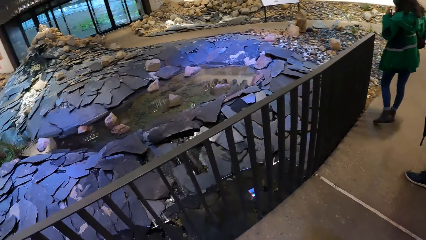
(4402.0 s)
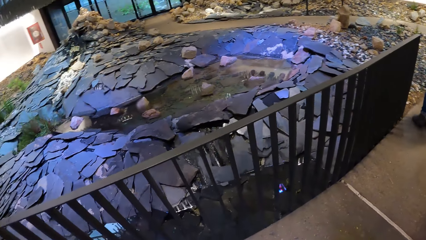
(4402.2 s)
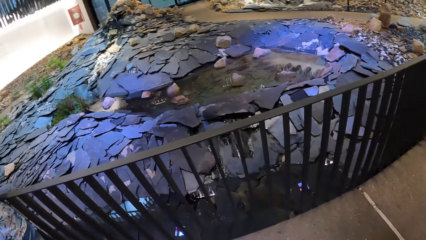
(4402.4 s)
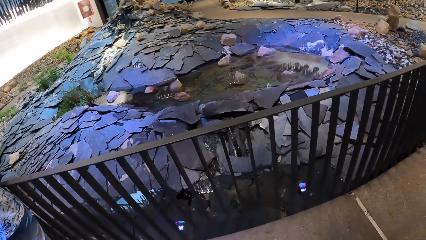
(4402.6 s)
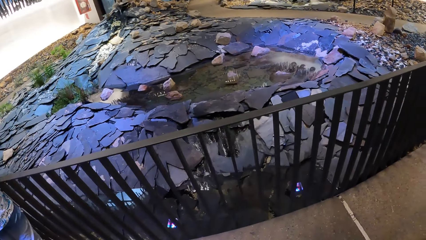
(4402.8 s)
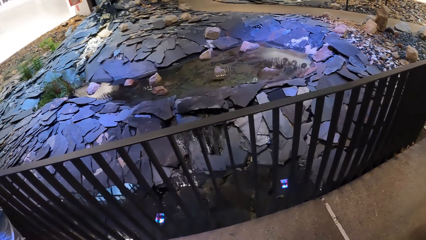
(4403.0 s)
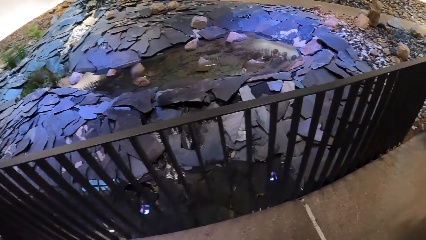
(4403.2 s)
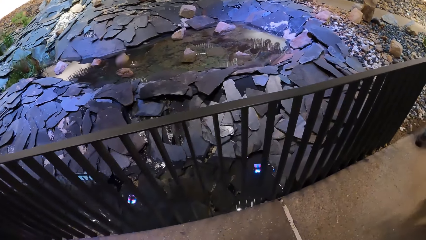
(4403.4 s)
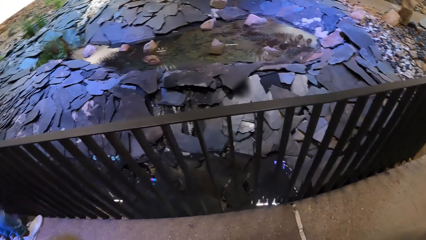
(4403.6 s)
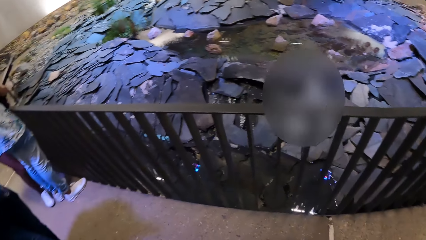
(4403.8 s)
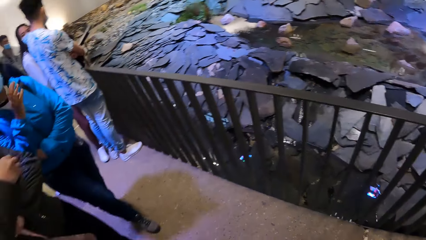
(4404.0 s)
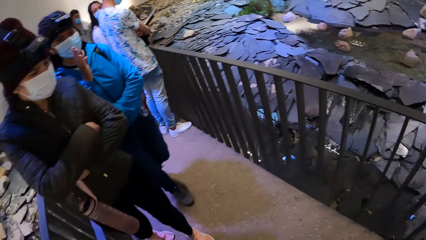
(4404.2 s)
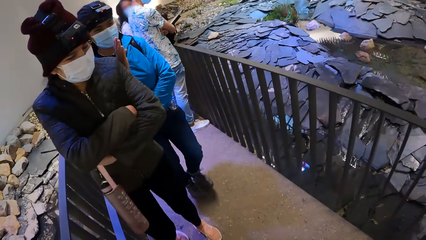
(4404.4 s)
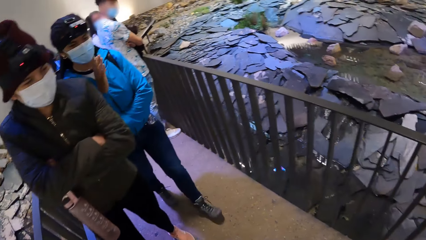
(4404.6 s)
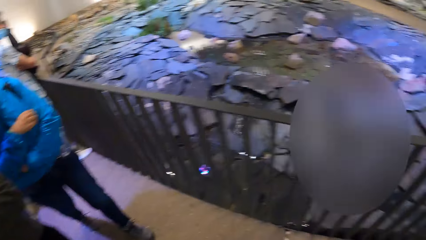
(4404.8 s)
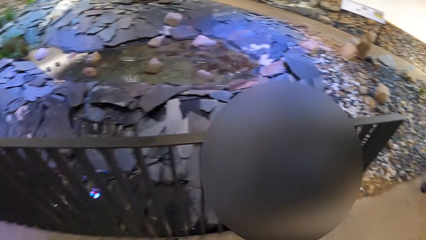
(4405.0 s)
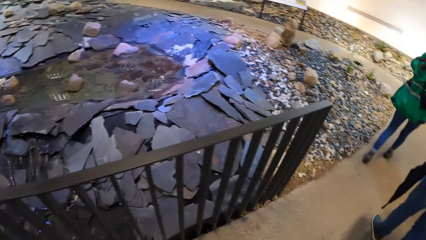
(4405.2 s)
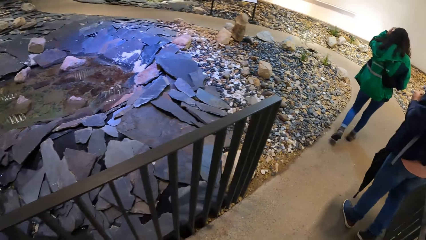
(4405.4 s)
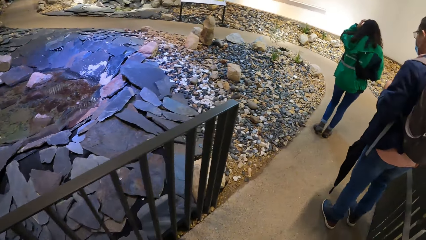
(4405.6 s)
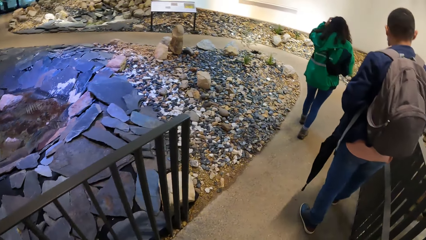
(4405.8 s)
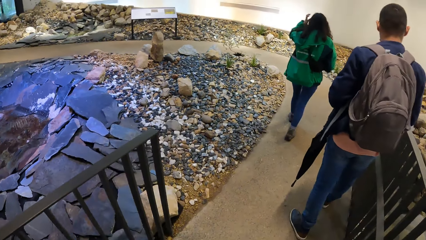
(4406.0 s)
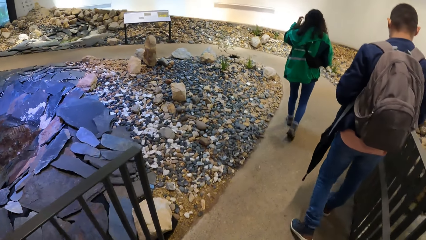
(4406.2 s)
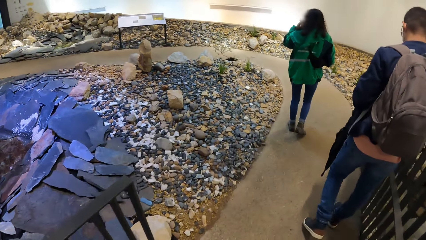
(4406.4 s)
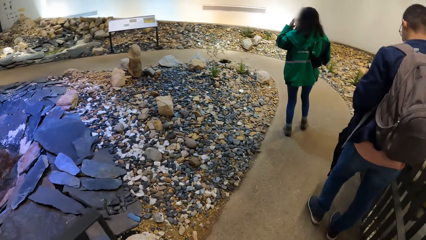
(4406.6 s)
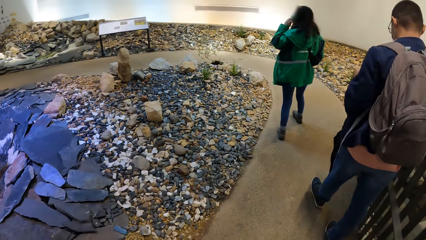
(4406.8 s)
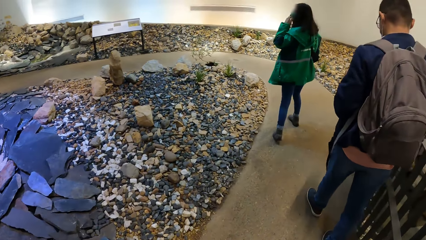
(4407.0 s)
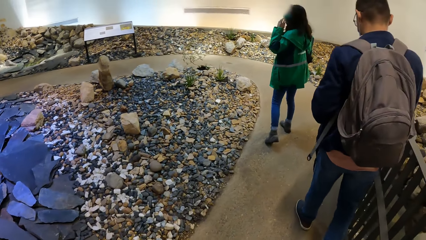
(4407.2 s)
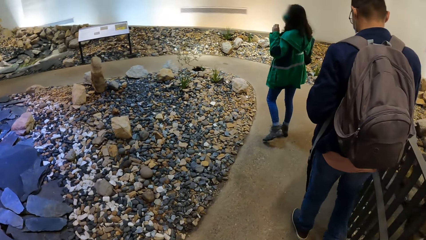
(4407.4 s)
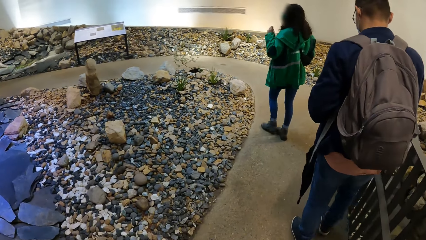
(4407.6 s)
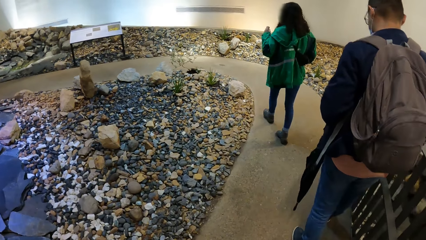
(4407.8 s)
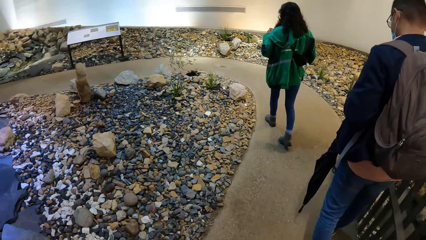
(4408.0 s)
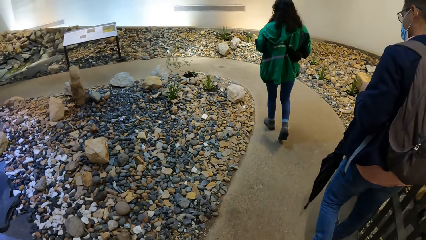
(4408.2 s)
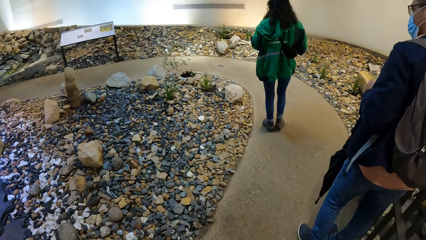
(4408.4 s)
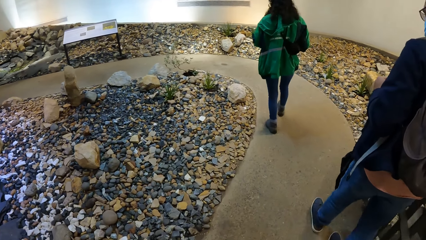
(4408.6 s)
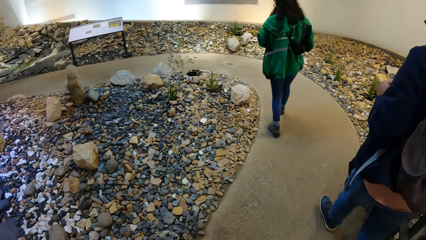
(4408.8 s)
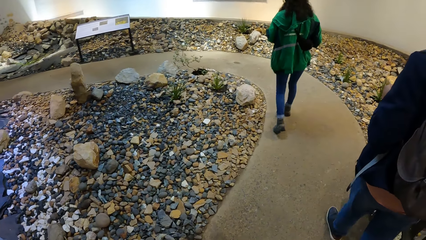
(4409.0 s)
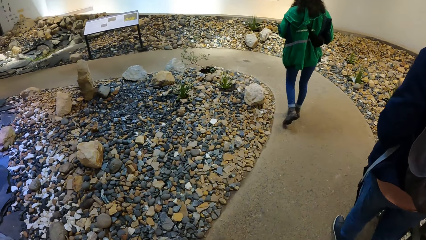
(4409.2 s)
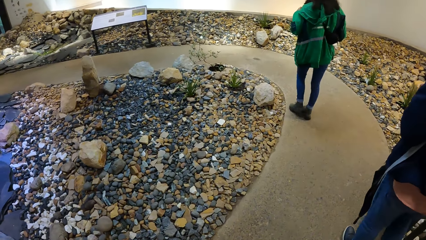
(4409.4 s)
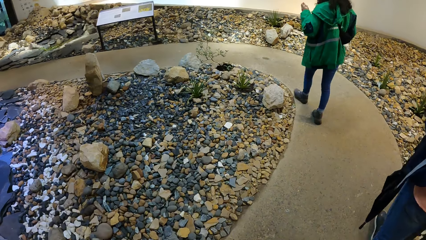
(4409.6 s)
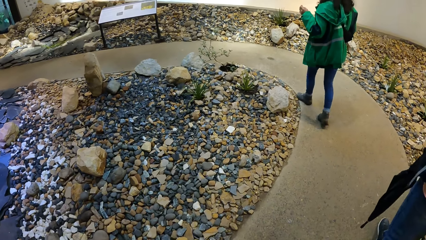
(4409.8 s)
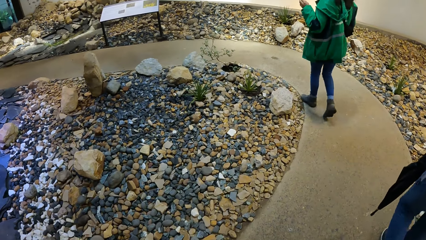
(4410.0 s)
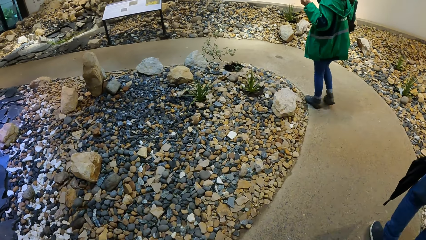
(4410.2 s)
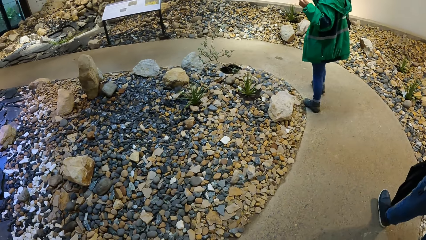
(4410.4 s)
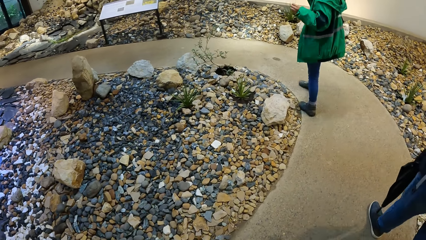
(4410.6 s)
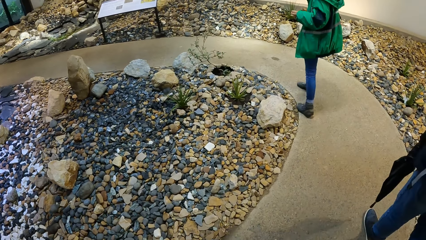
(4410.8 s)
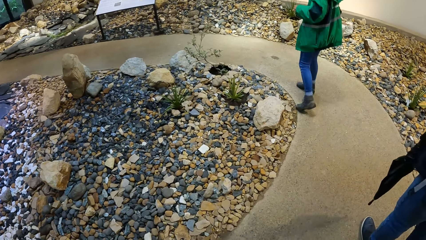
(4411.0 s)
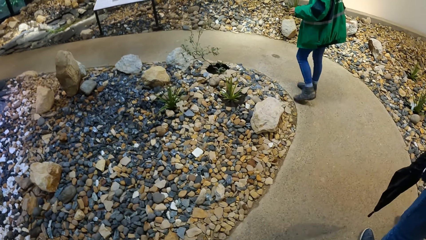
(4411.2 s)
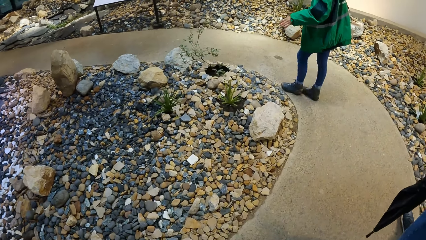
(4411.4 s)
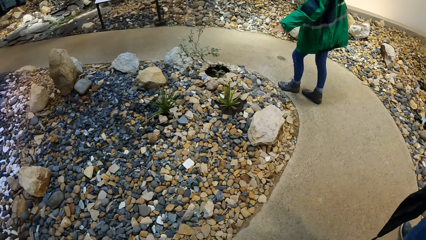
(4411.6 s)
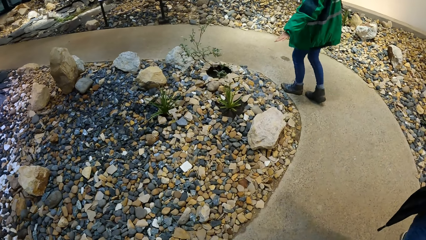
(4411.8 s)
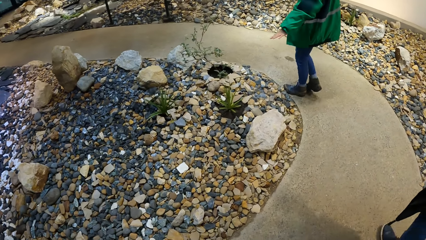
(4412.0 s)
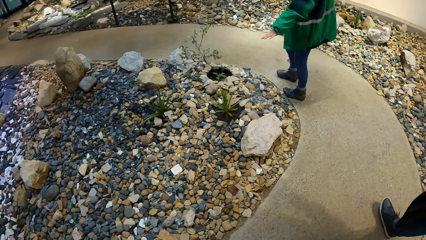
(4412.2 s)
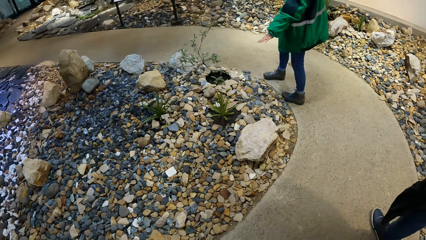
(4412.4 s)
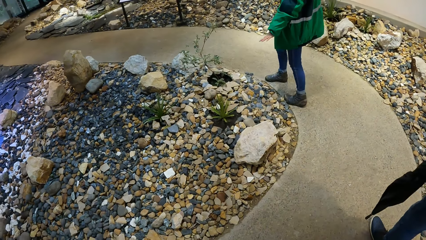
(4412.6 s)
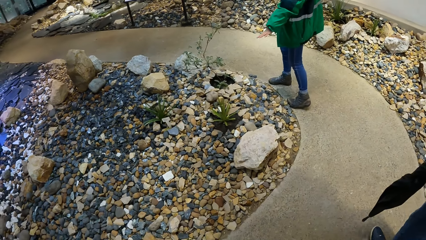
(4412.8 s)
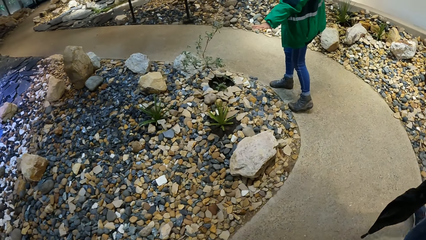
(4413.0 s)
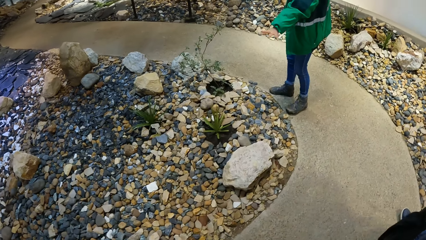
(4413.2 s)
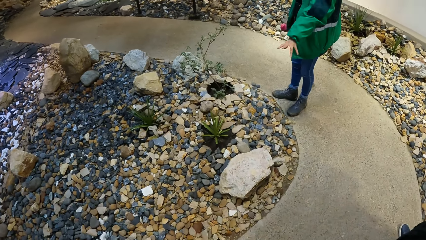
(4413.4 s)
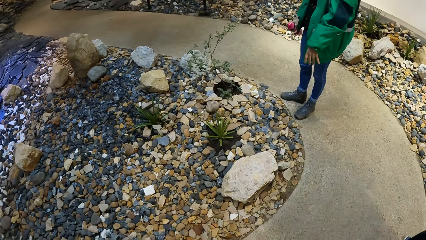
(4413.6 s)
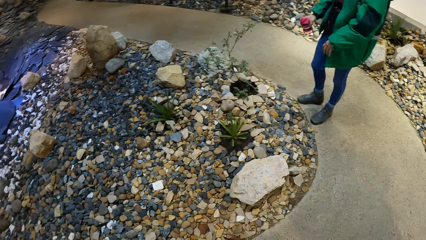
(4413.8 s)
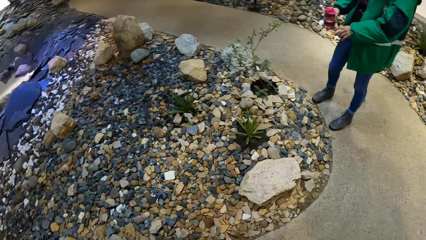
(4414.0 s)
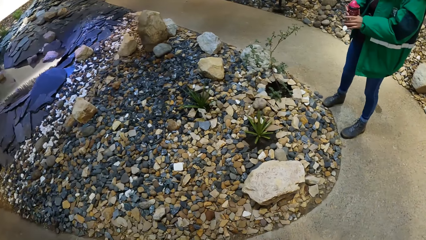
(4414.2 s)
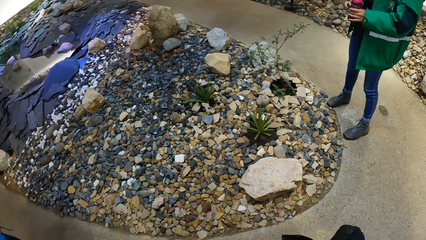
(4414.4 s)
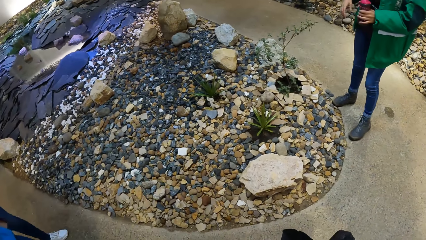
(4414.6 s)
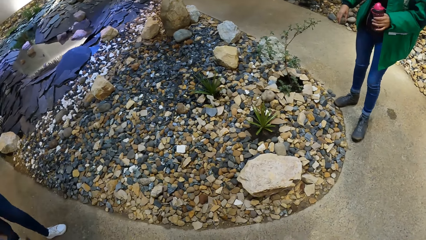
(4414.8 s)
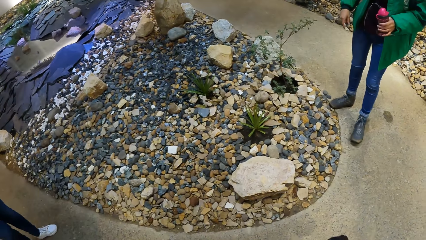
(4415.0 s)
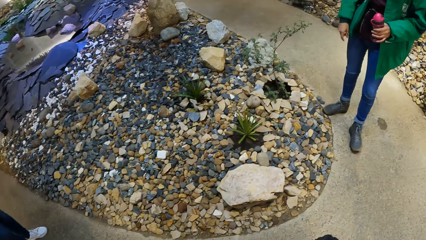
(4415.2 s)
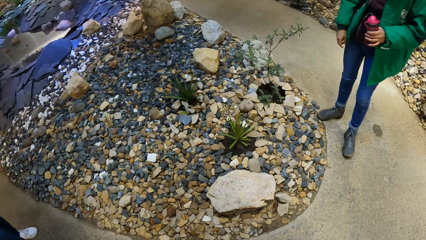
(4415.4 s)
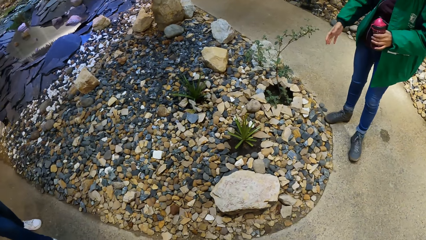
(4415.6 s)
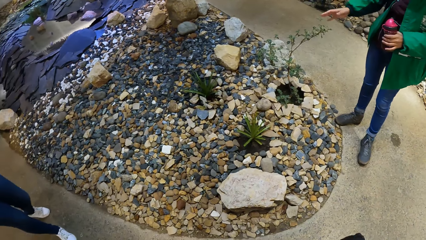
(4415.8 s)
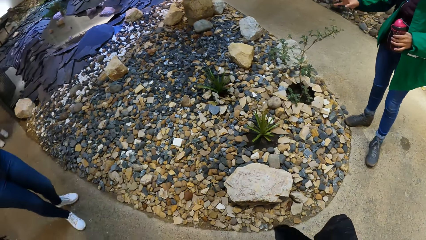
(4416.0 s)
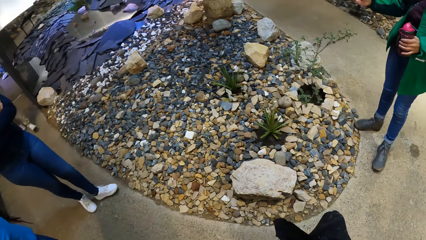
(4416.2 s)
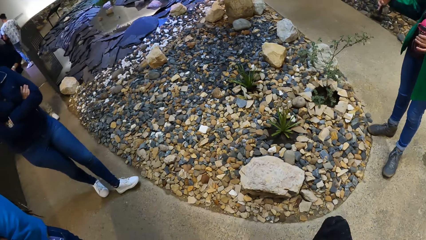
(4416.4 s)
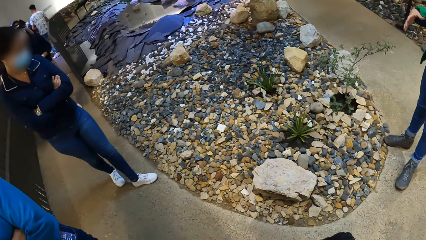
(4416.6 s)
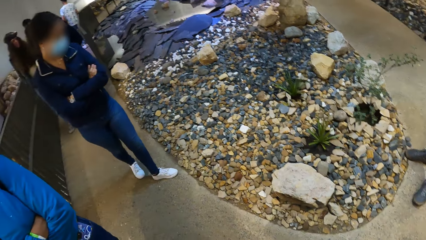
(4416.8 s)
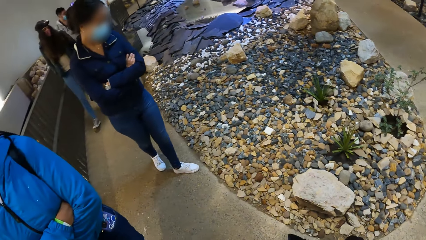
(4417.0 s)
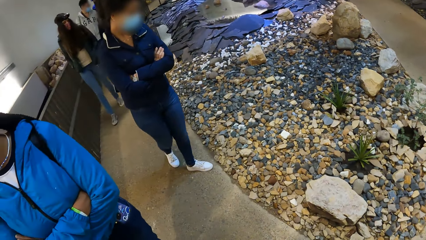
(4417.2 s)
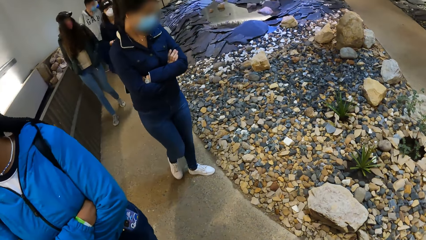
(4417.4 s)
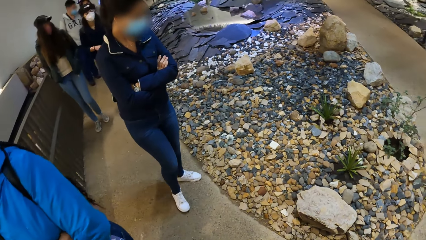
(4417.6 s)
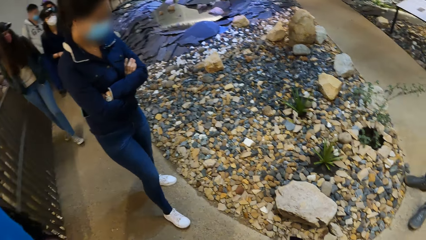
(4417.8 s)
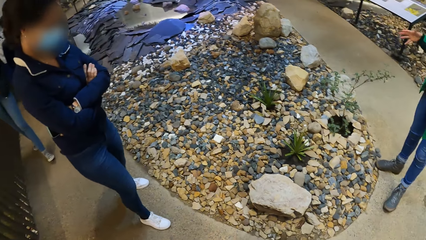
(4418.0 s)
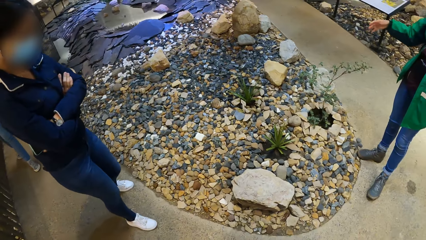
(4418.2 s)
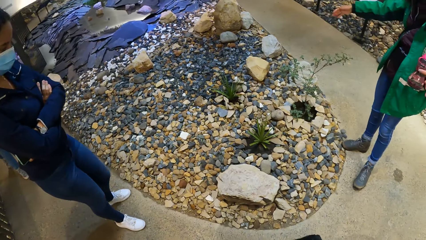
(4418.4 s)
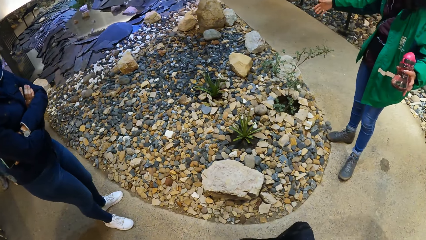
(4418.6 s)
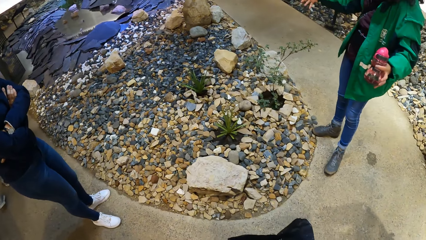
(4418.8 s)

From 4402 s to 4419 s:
The camera wearer turns around the house. A woman and another woman walk down the path. A man walks down the path. The camera wearer walks along the house. Another woman gestures with her left hand. The woman points to a plant in the botanical garden with her left hand. The woman passes a water bottle in her right hand to her left hand. The woman gestures with her right hand. A group of people walk down the path. The camera wearer turns around the house.
